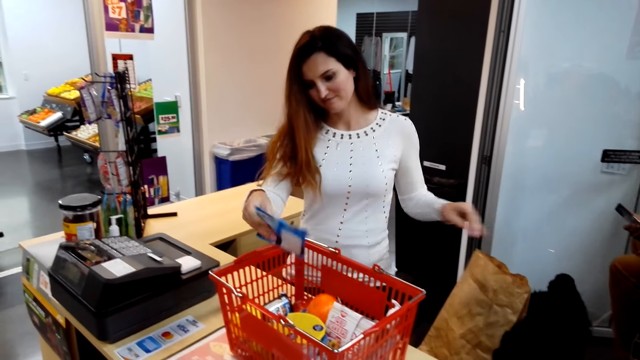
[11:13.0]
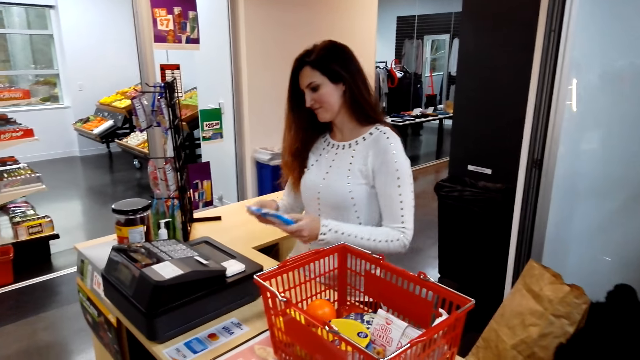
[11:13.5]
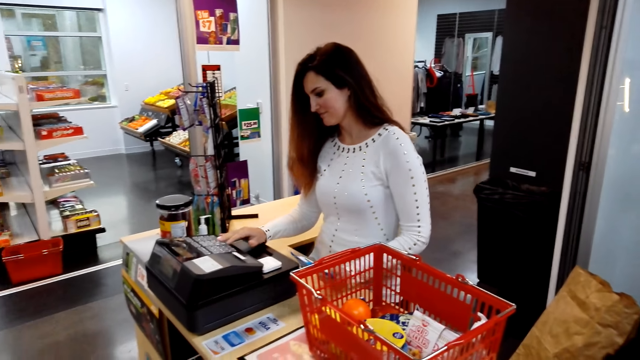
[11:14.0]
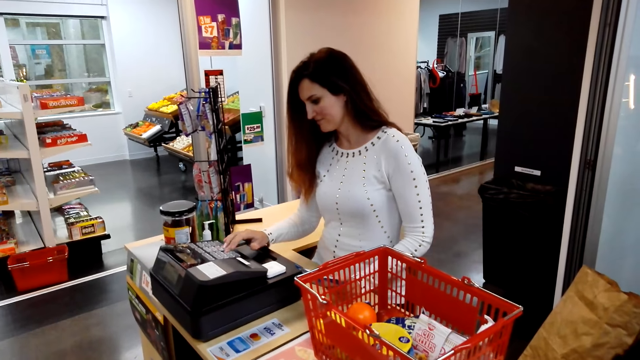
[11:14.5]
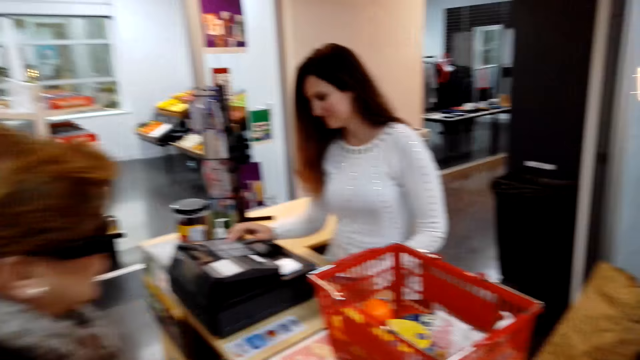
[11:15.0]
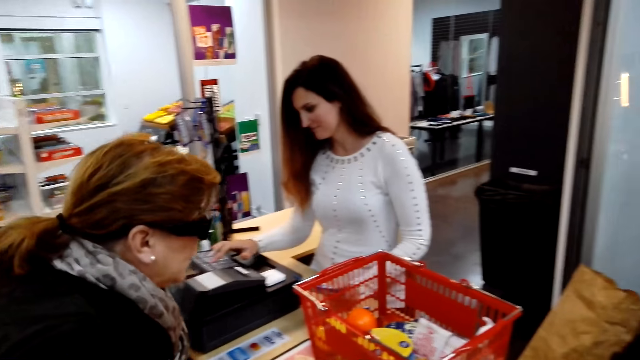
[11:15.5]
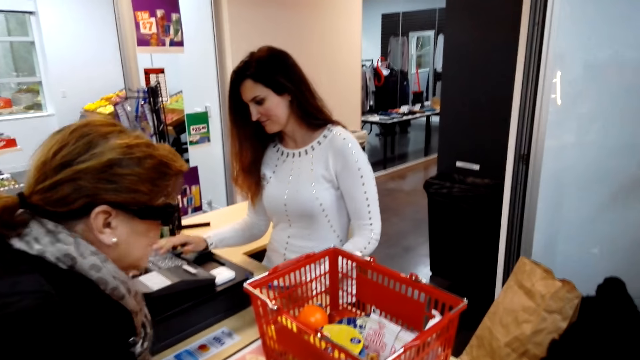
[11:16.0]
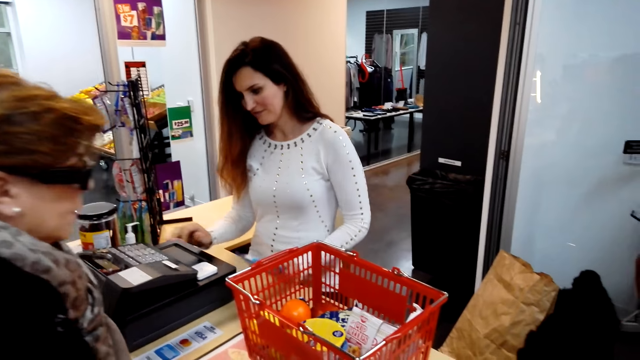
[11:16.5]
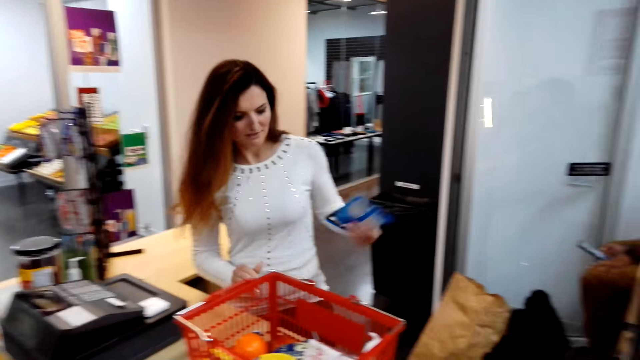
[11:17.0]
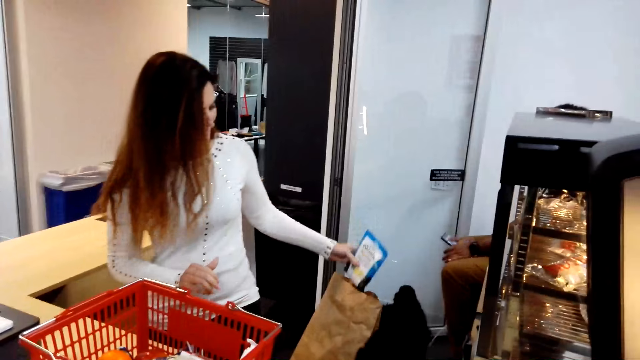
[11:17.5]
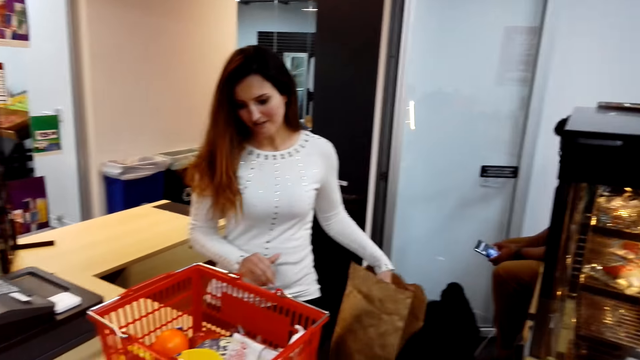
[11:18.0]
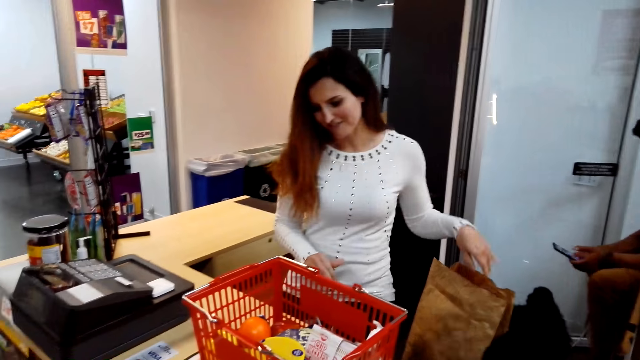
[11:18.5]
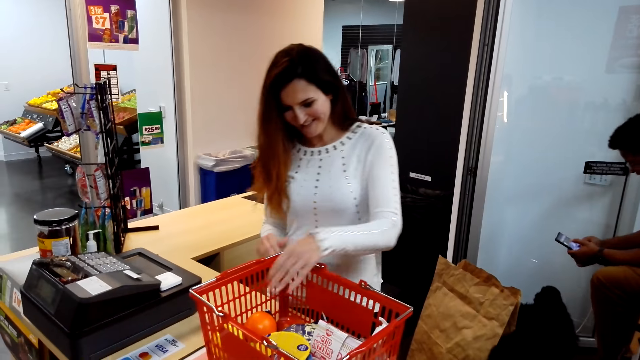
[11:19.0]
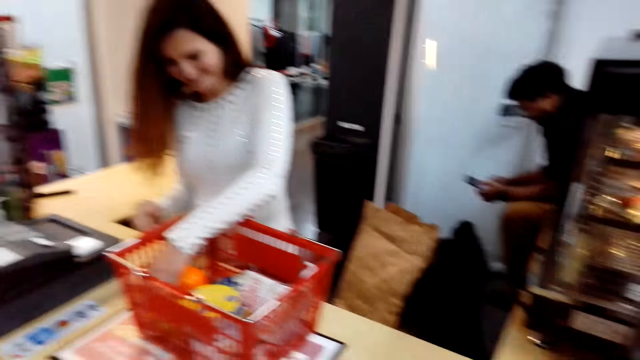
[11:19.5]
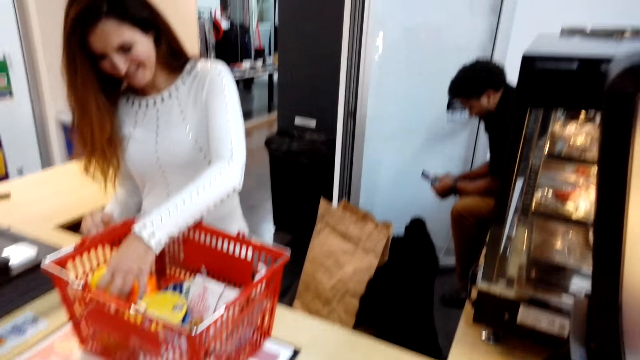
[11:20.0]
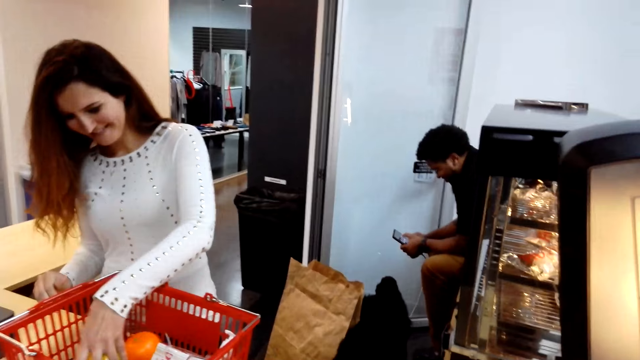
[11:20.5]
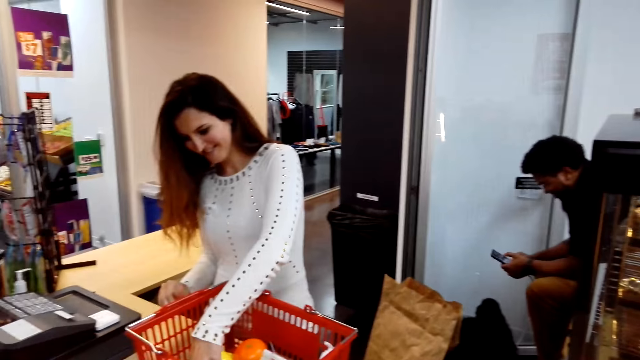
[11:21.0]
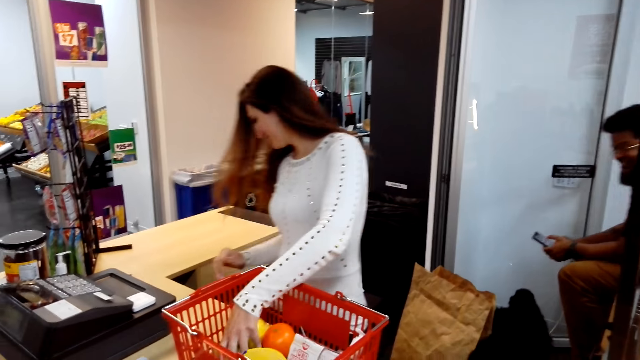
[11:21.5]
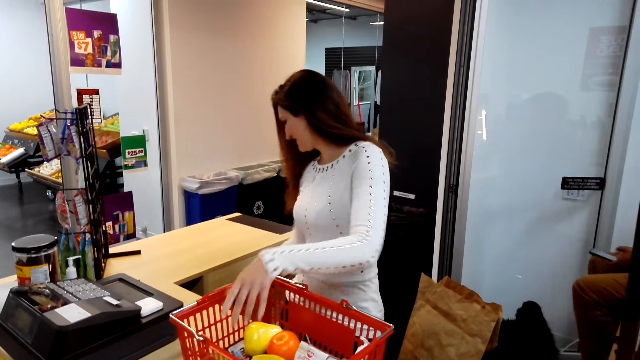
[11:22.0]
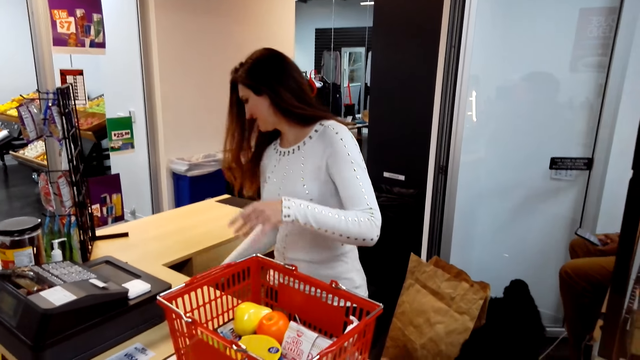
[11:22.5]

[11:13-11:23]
A cashier picks up something. The cashier clicks the payment machine. The camera wearer converses with a lady and the cashier. The cashier packs the items in the bag, and picks the items in the basket.

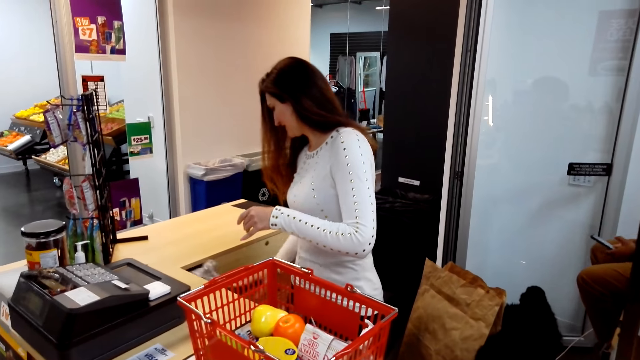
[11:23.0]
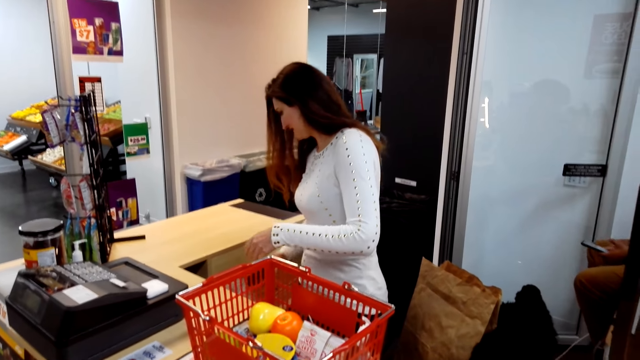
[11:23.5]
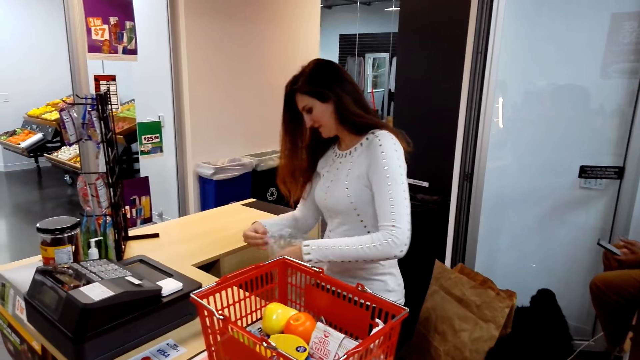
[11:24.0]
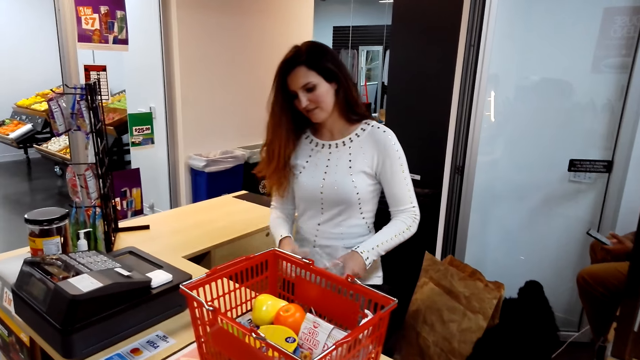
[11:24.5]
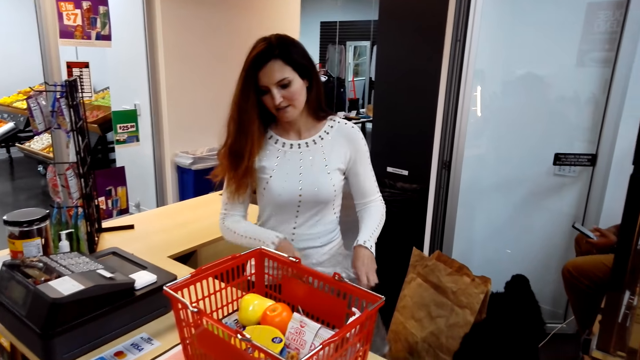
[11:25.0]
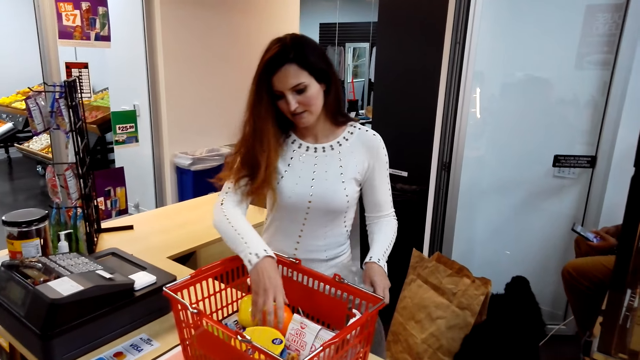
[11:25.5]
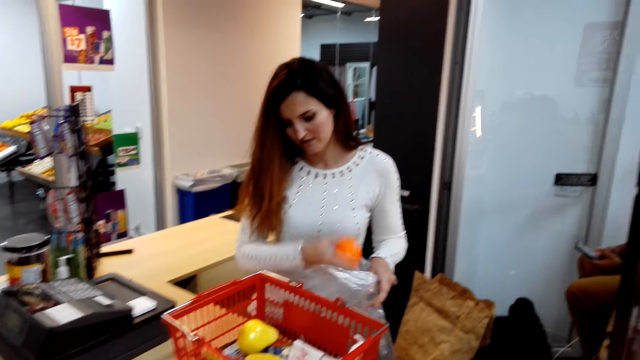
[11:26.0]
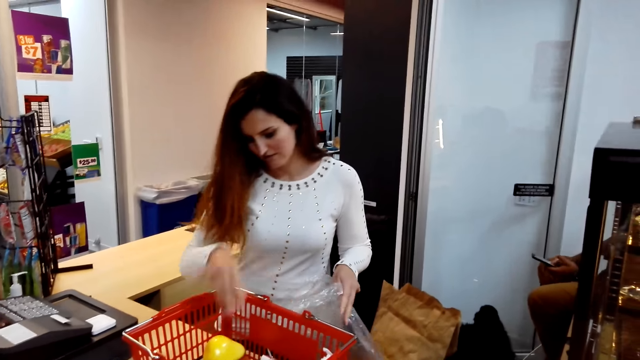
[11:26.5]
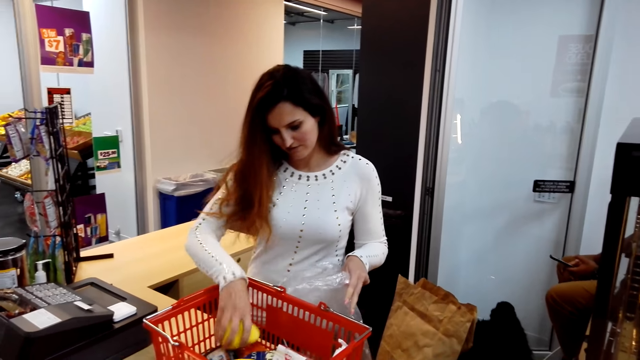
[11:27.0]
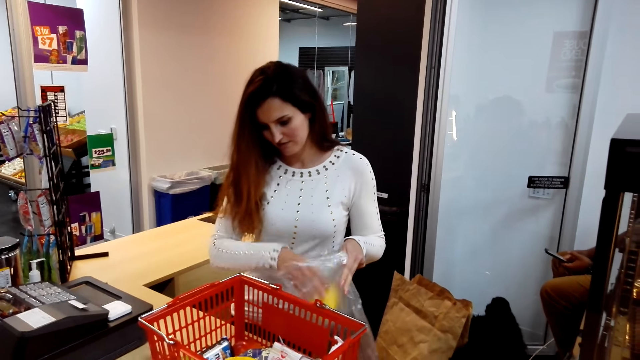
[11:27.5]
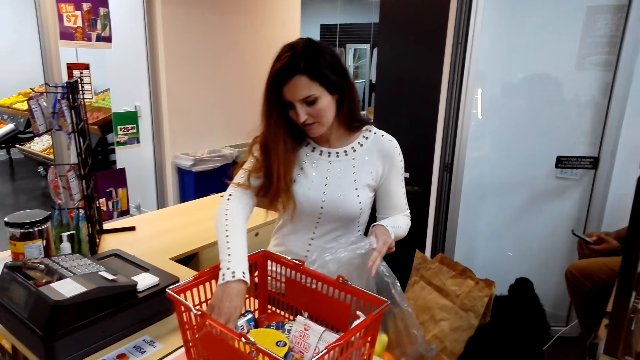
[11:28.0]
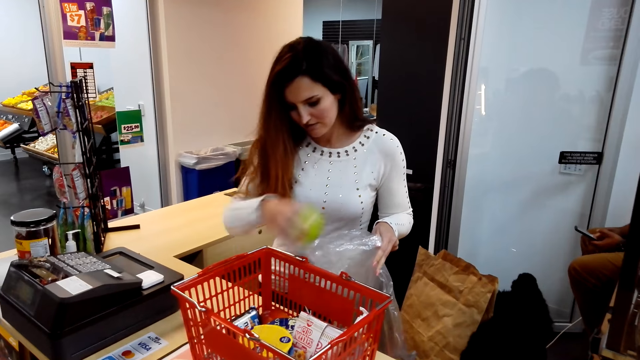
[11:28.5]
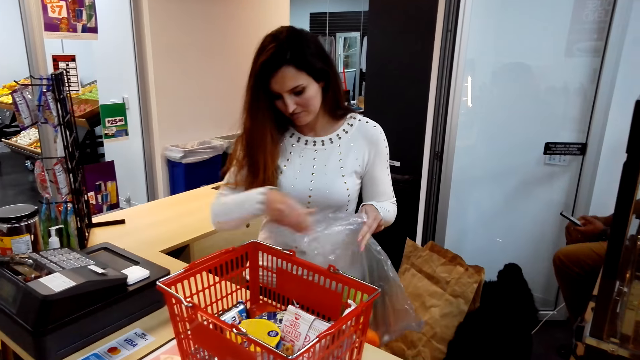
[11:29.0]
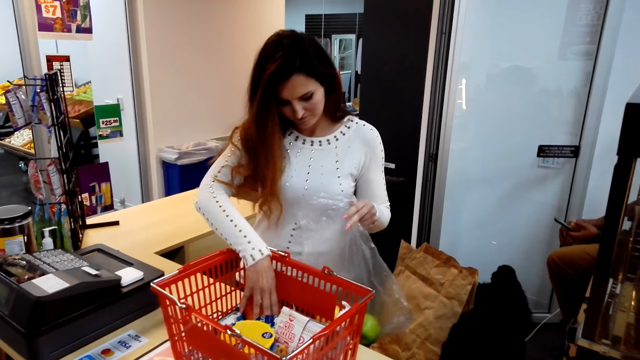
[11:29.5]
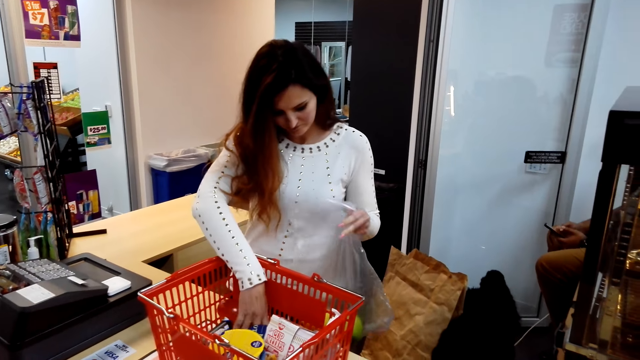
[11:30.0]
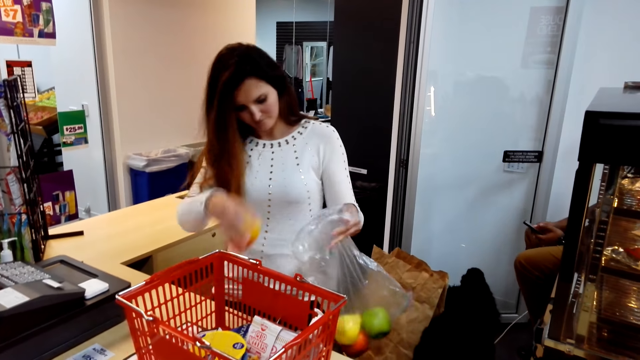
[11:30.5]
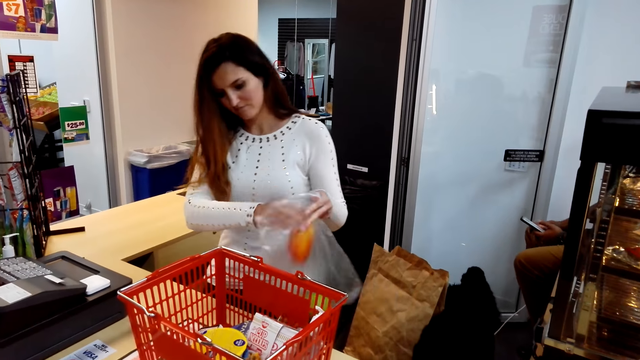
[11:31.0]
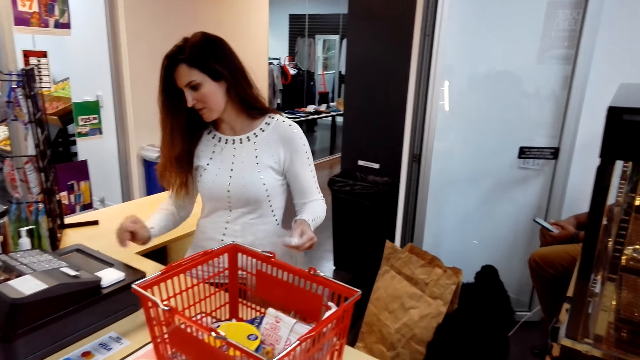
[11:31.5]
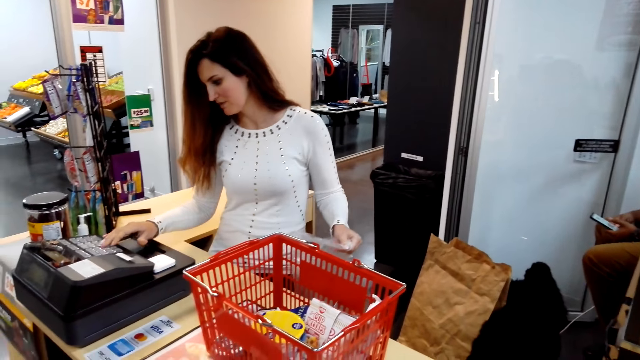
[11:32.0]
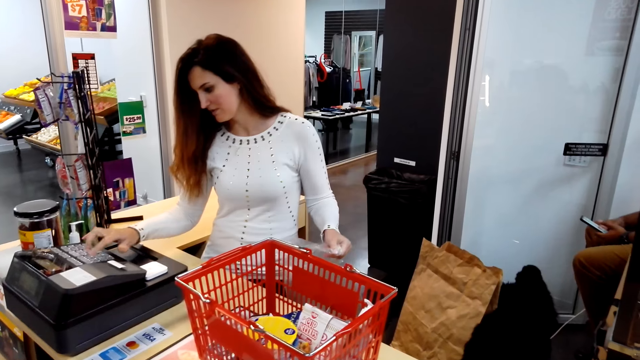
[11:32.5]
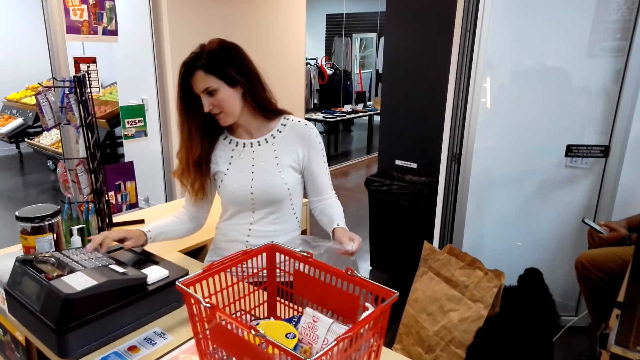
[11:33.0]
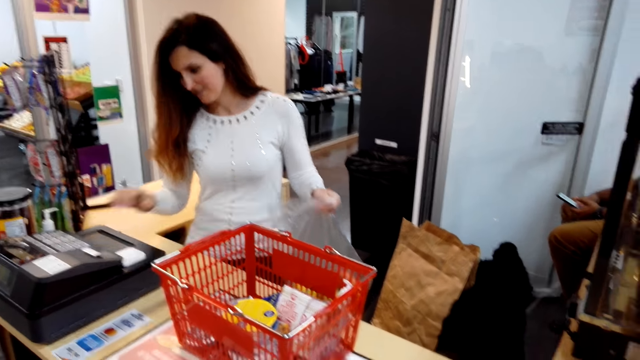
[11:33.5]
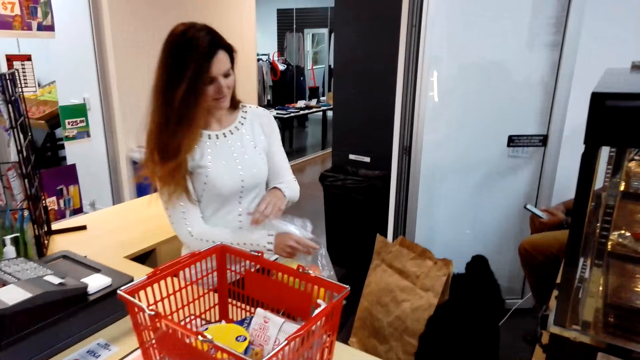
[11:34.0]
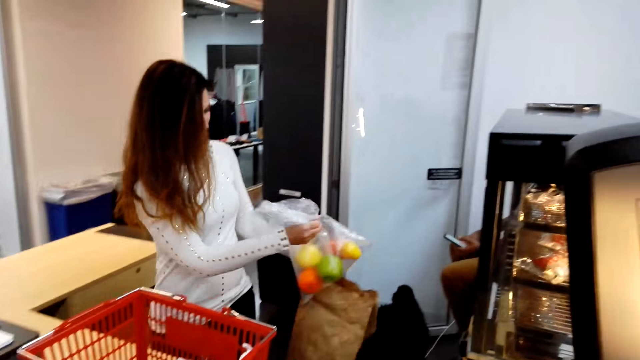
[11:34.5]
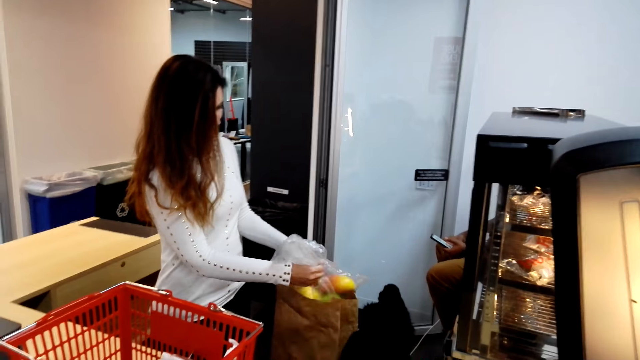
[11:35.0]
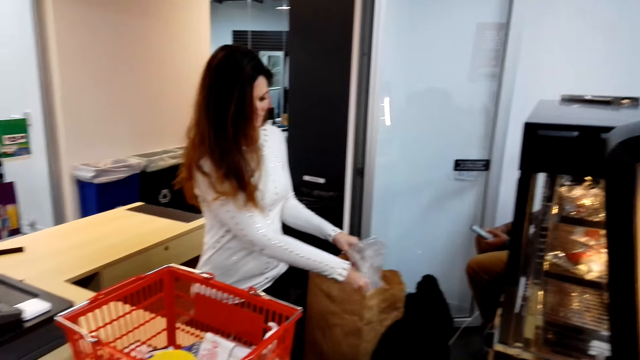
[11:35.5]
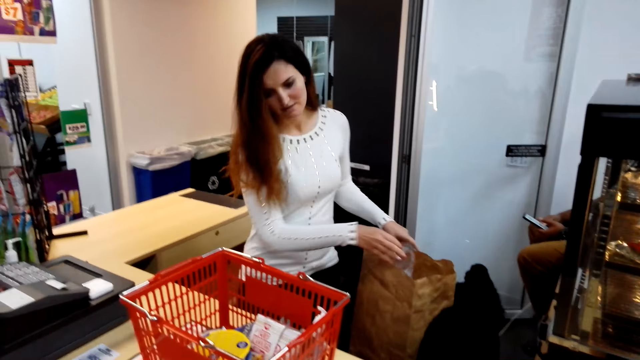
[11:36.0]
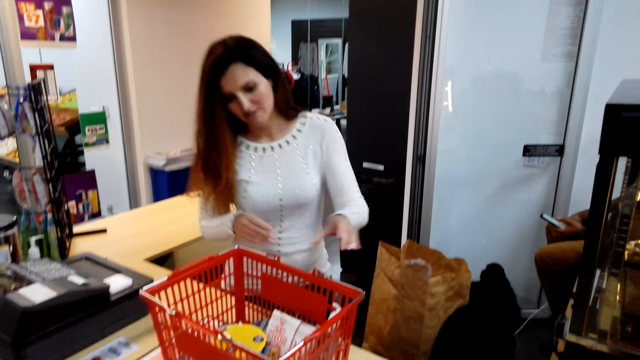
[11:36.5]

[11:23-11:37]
A cashier picks up a plastic bag. The cashier picks up an orange. The cashier picks up fruit. The cashier picks up fruit again. The cashier puts the fruit in the plastic bag, picks up fruit, and puts the fruit in the plastic bag. The cashier clicks the payment machine. The cashier puts the plastic bag in the shopping bag.
